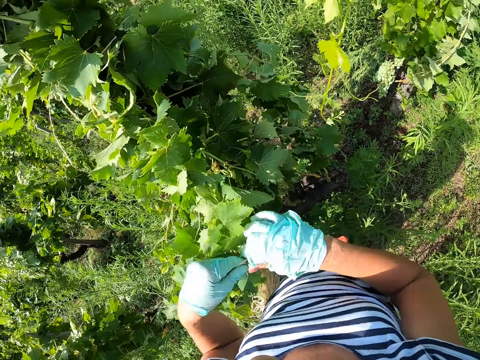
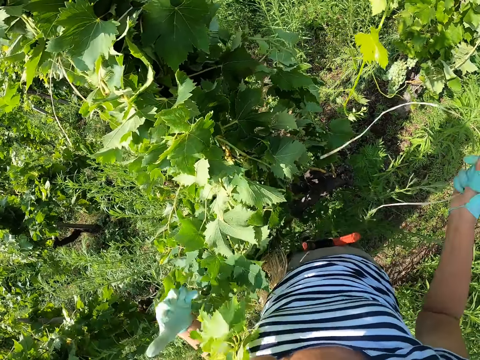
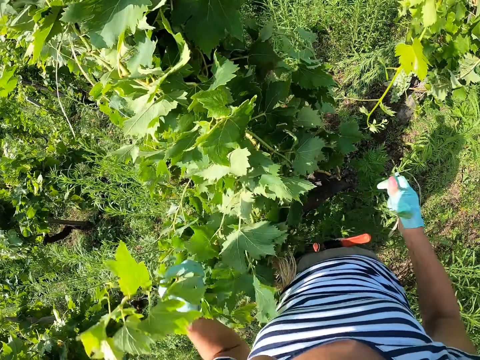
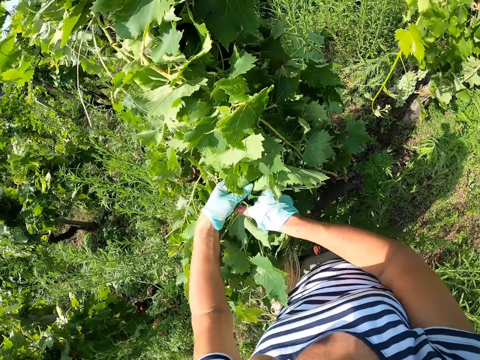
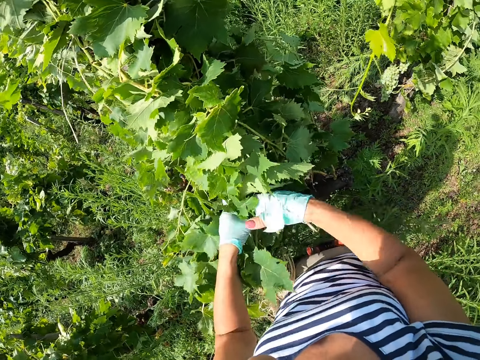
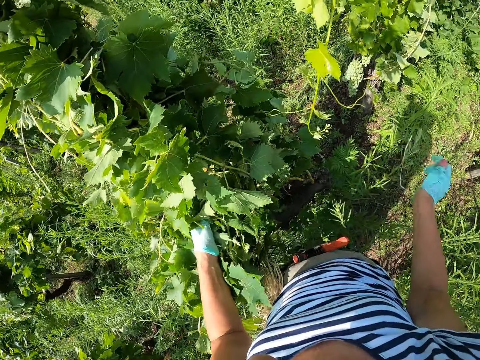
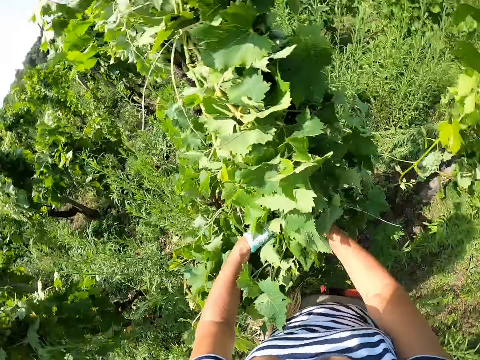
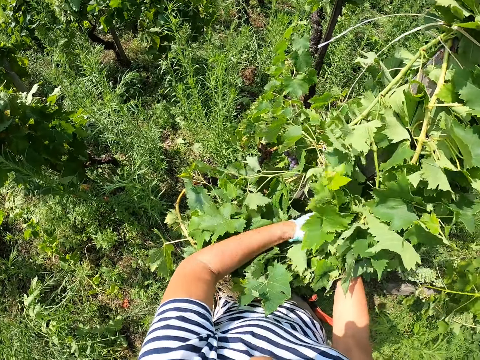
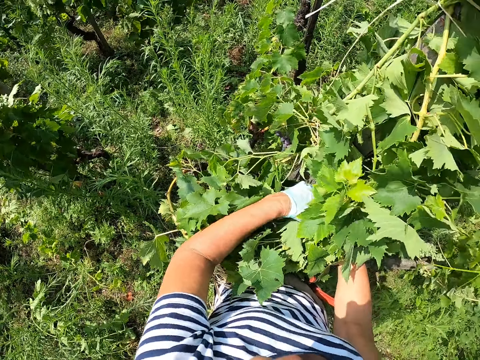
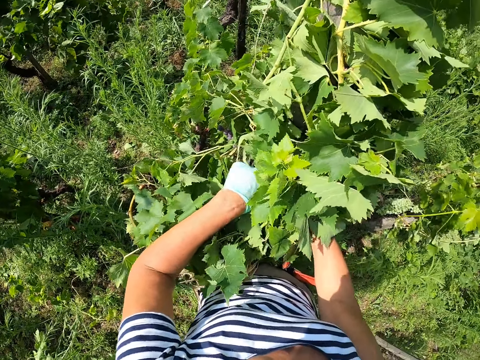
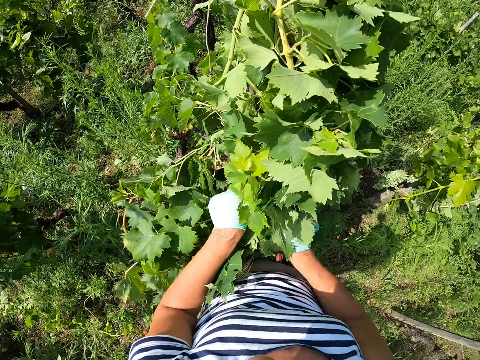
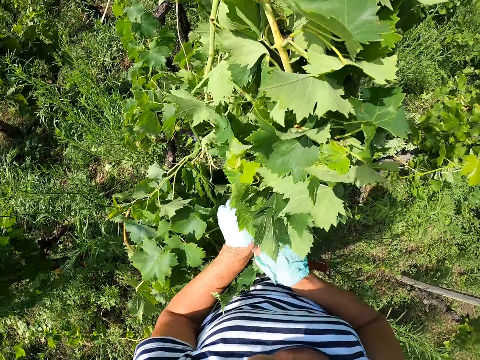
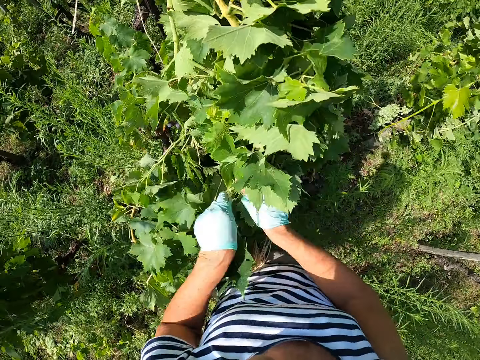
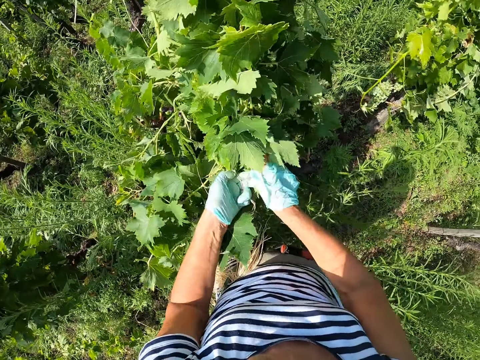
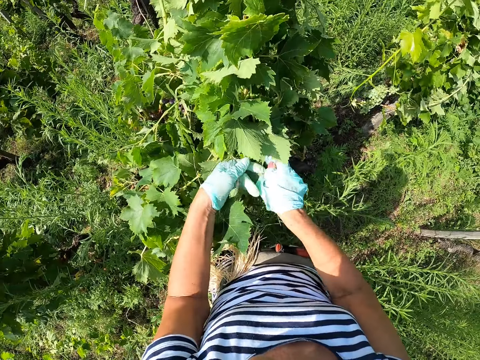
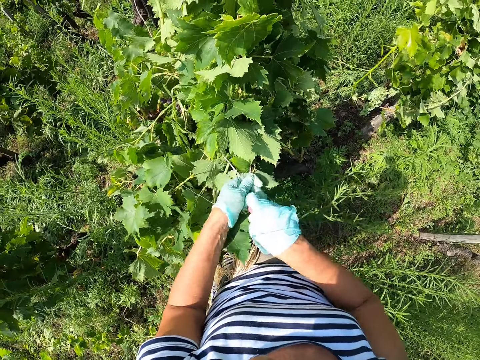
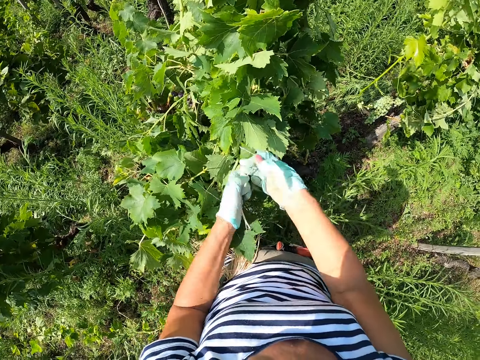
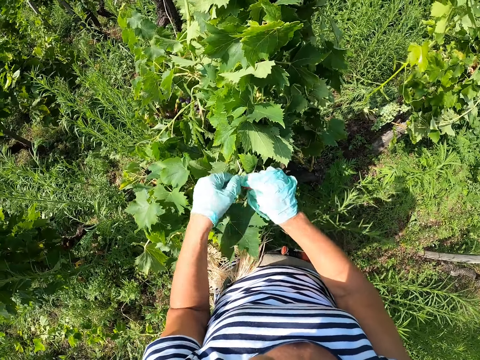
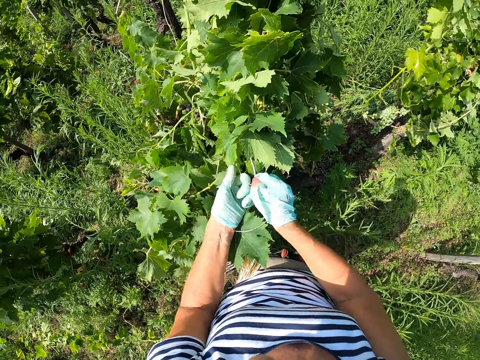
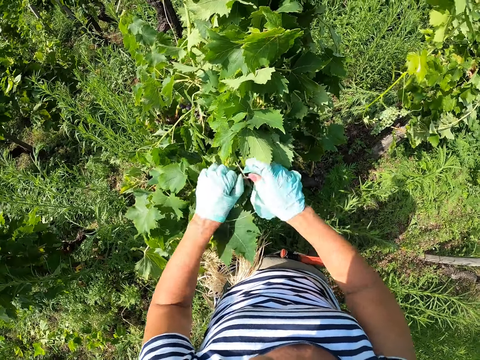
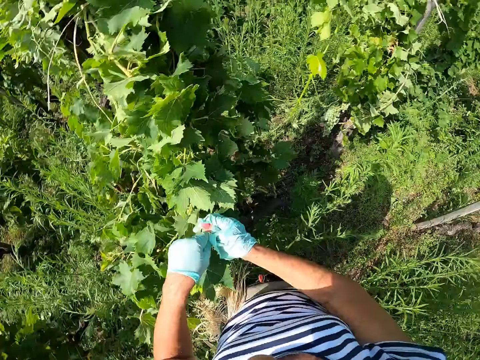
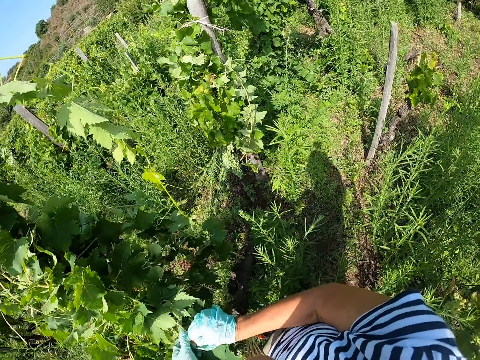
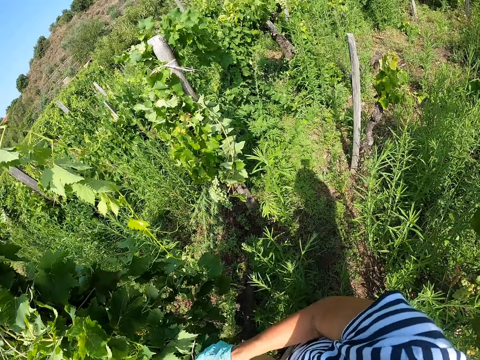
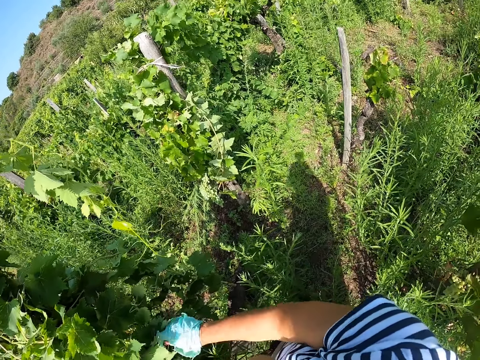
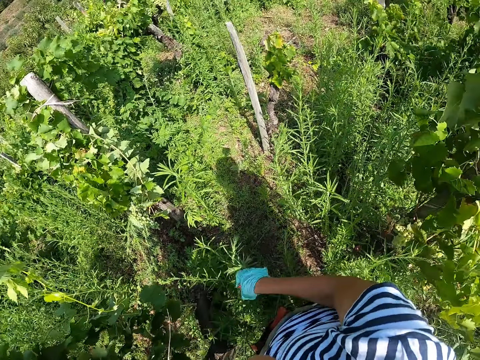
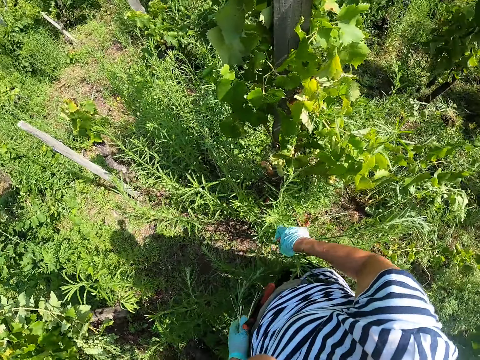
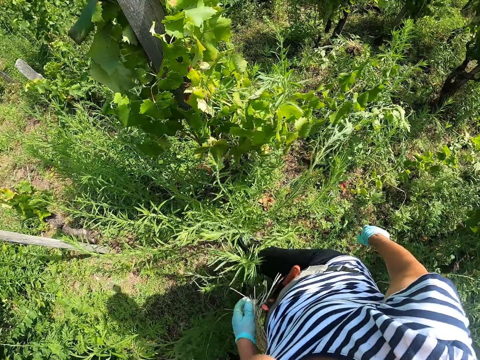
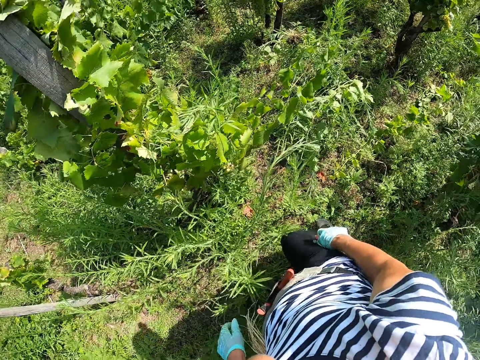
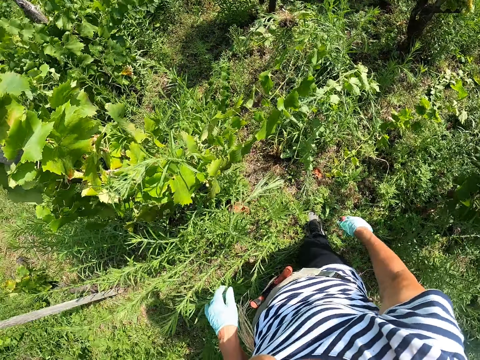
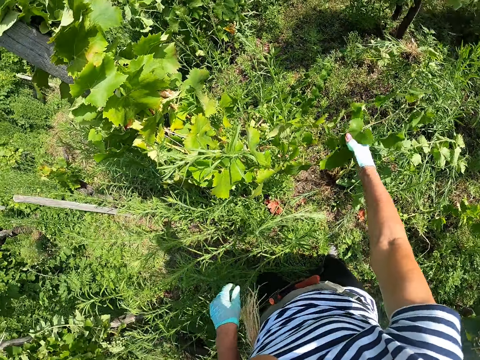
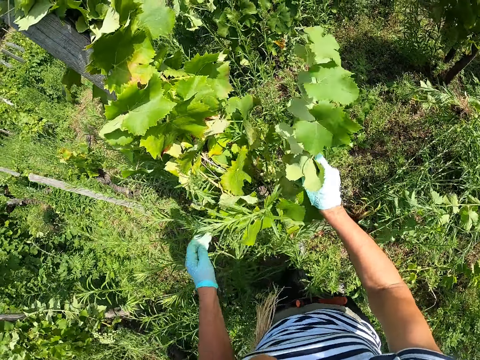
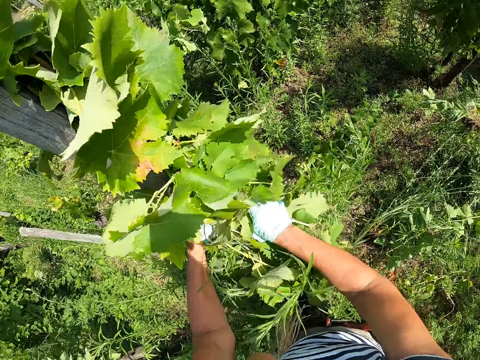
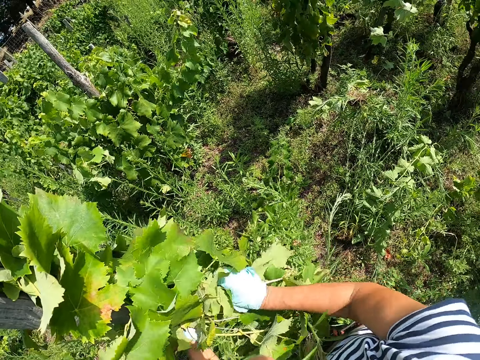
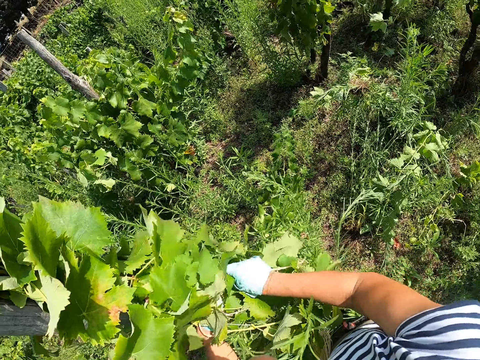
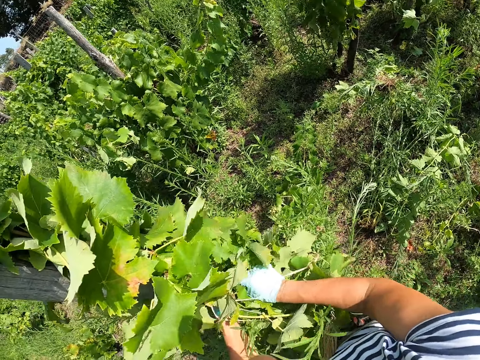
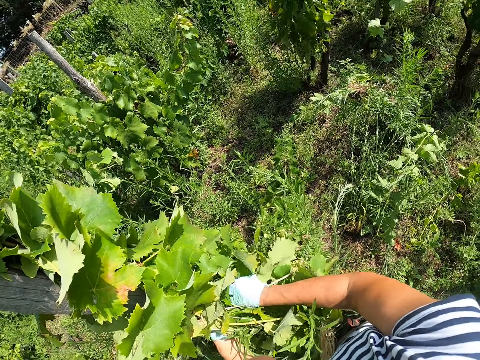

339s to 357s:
The camera wearer holds the grape branches together with his hands. He ties the grape branches against the pole with a string. He ties plants to the pole with a rope. He looks around the garden. He walks around the garden. He lifts a plant towards the pole. He tucks the branch into other branches on the pole.

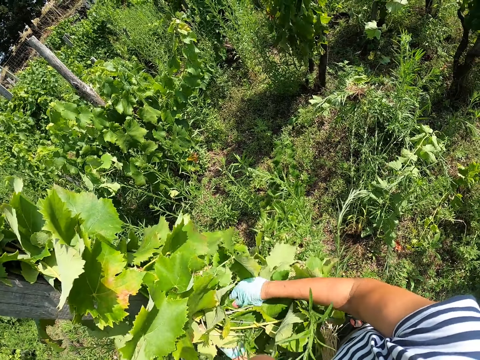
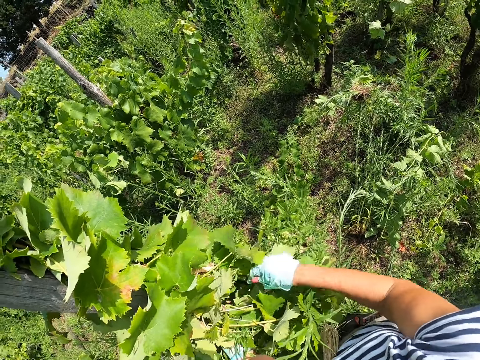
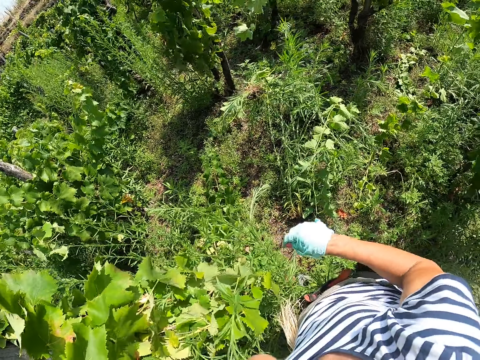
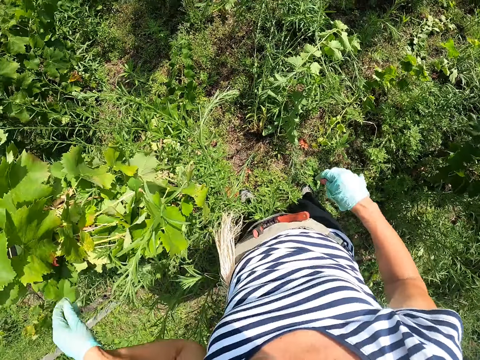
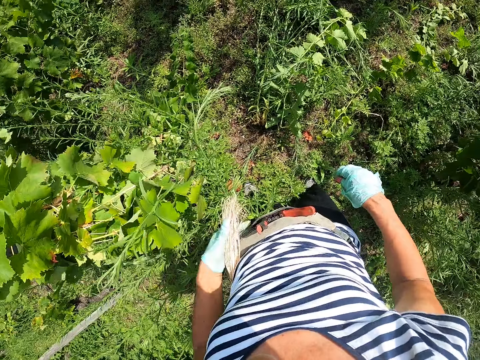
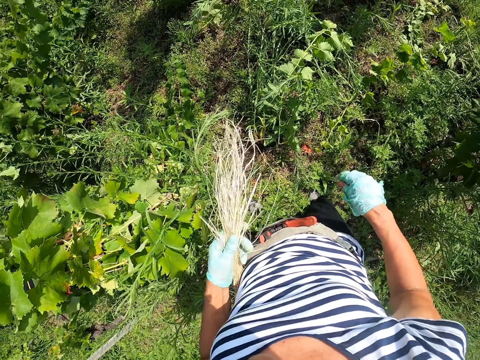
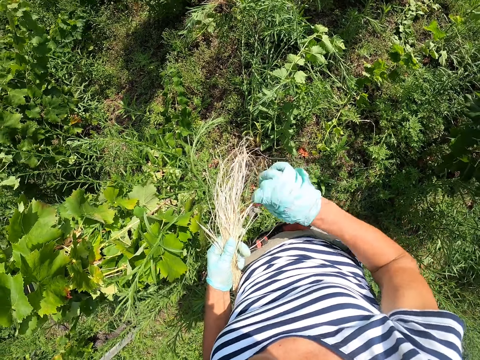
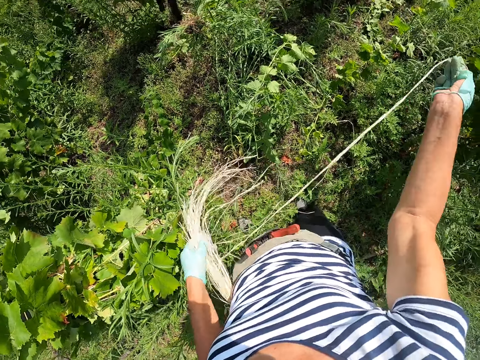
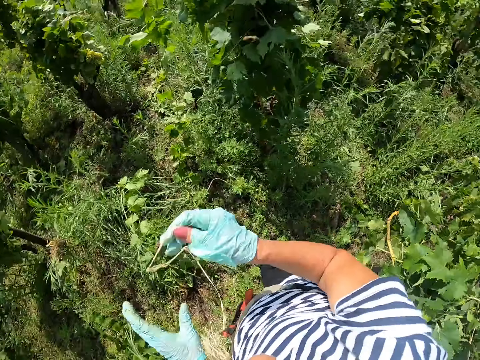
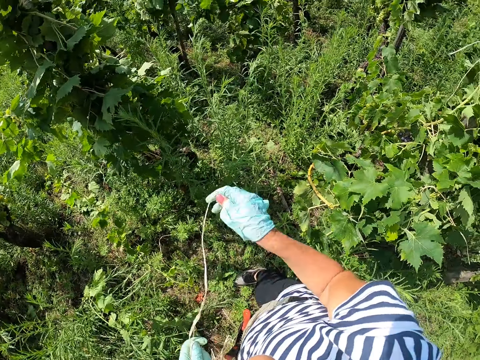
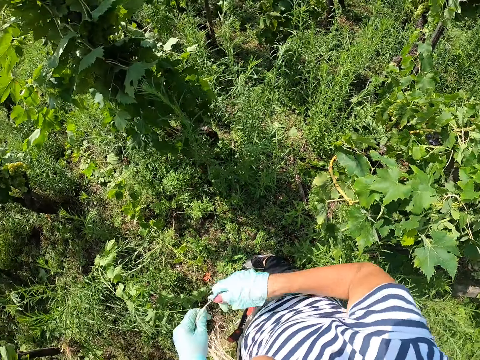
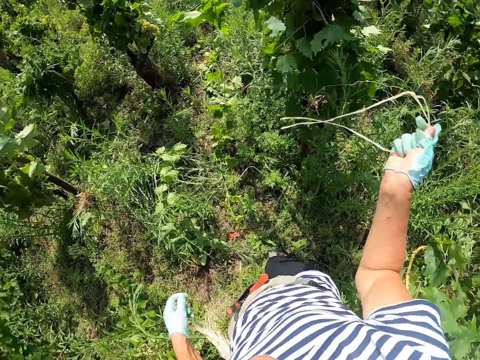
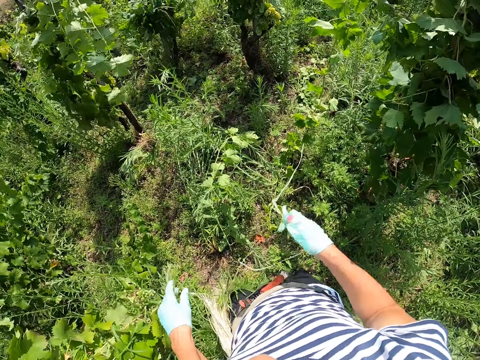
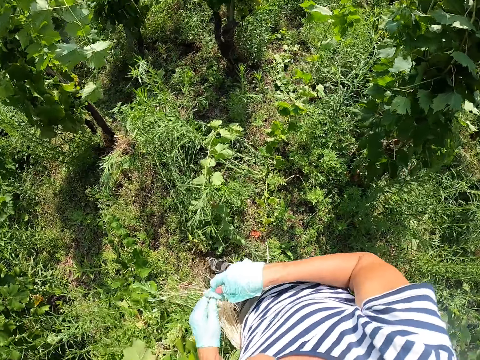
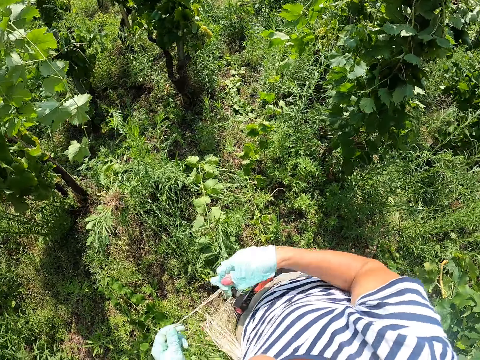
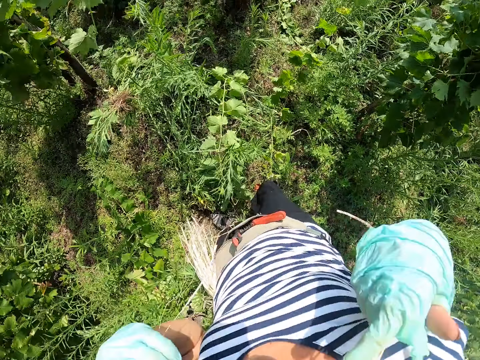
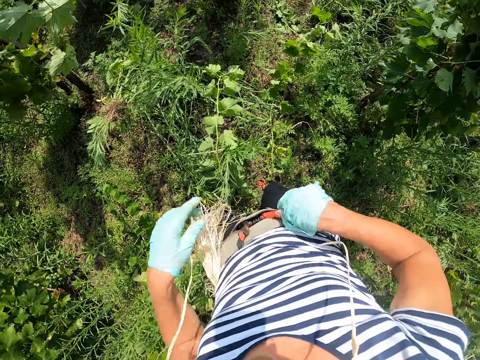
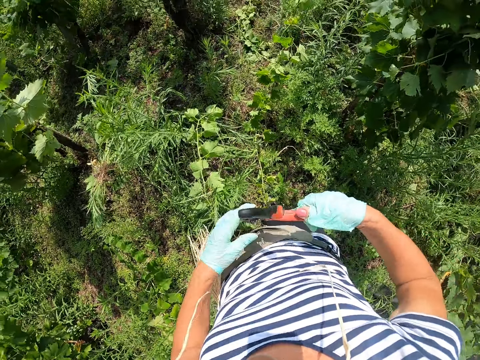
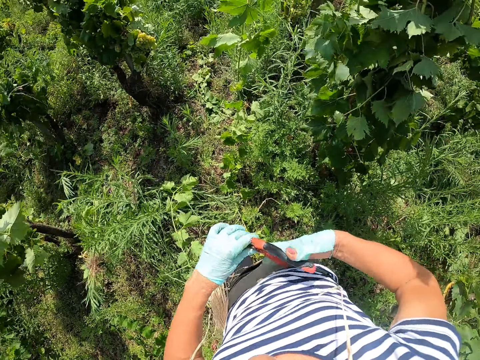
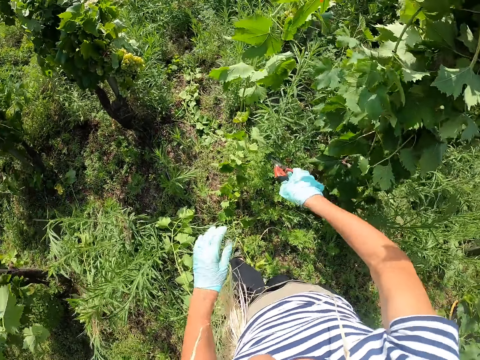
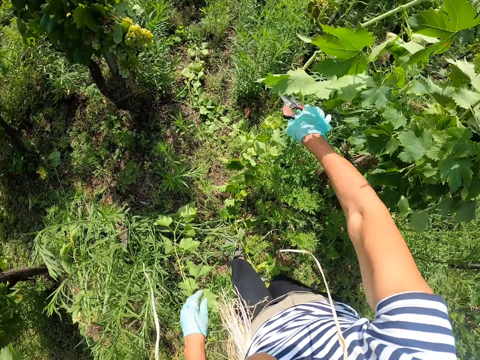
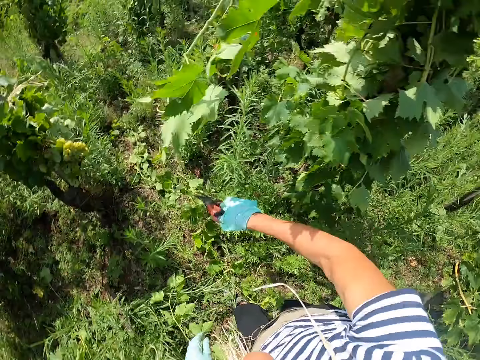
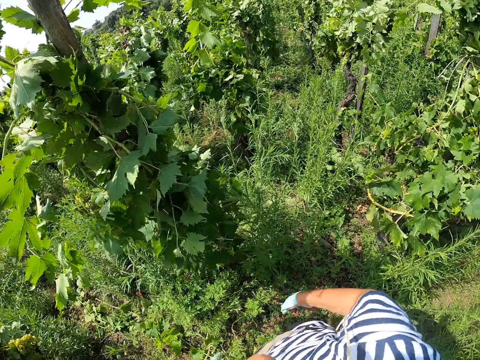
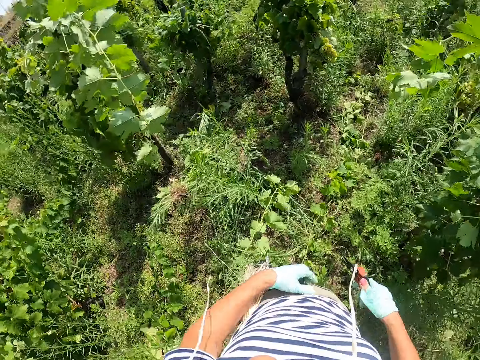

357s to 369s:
The camera wearer lifts the strings with their left hand. They pull out a rope or string from a bunch of ropes on their hip with their right hand. They walk around the garden. They put the string in their mouth. They pick up pruning shears from the waist bag. They cut the grape branch with the pruning shears.
